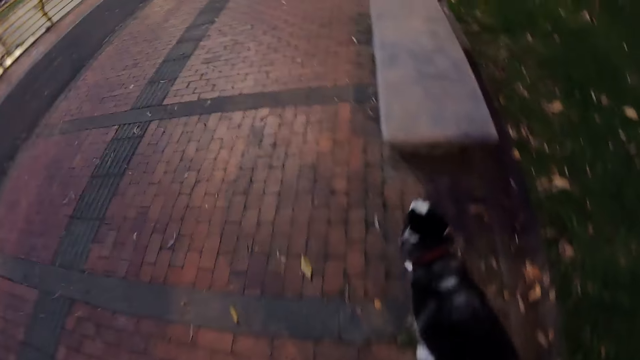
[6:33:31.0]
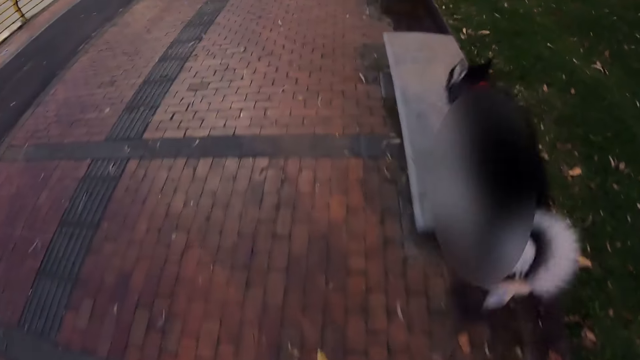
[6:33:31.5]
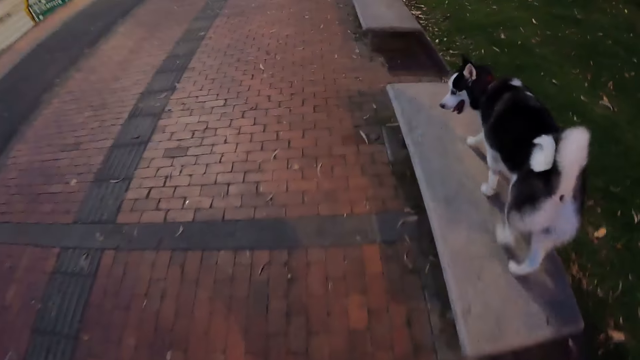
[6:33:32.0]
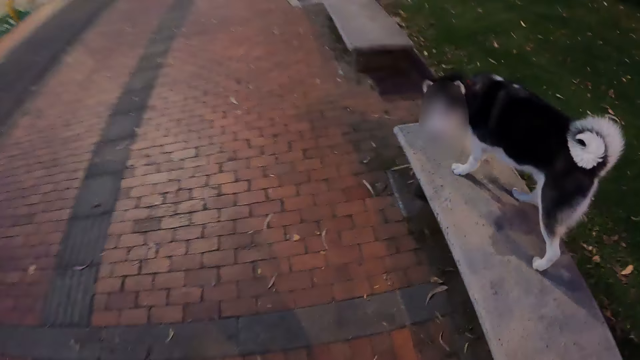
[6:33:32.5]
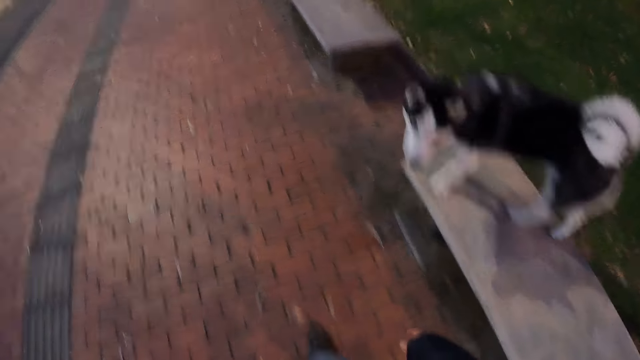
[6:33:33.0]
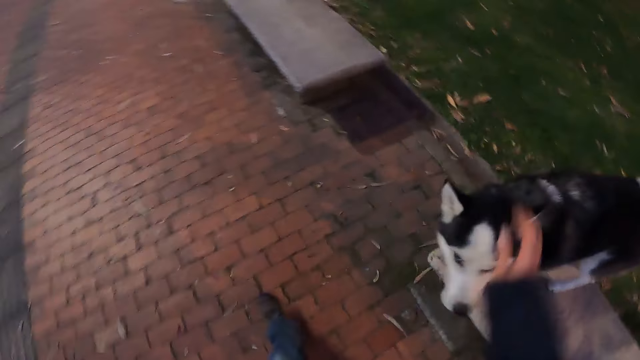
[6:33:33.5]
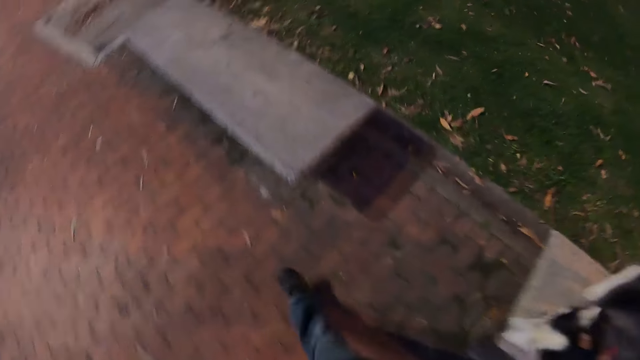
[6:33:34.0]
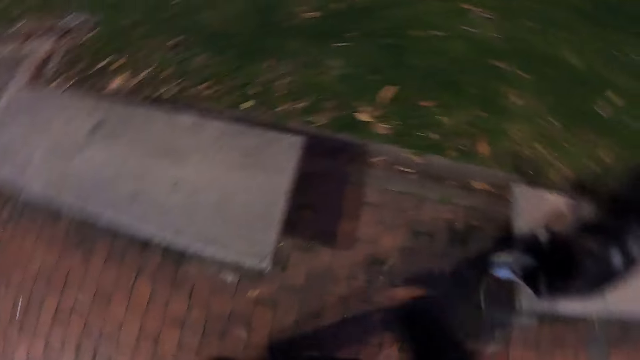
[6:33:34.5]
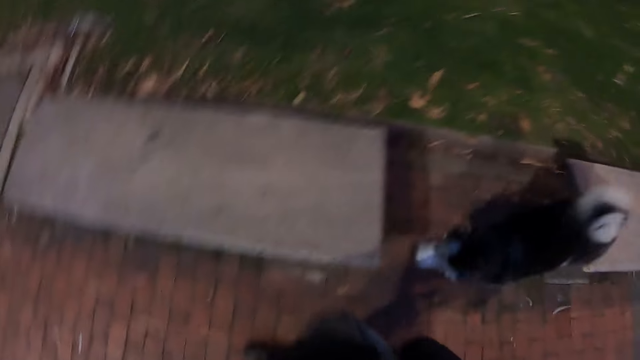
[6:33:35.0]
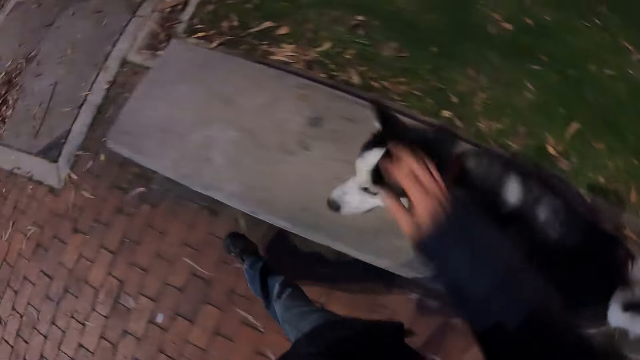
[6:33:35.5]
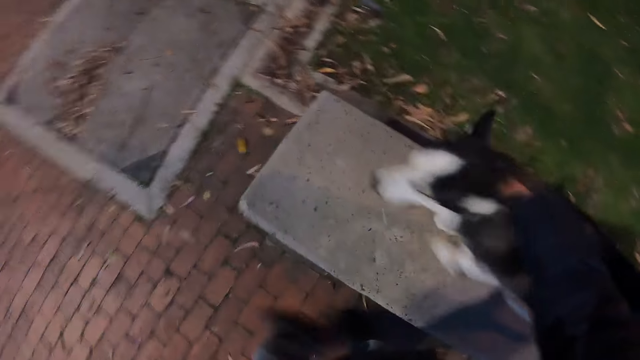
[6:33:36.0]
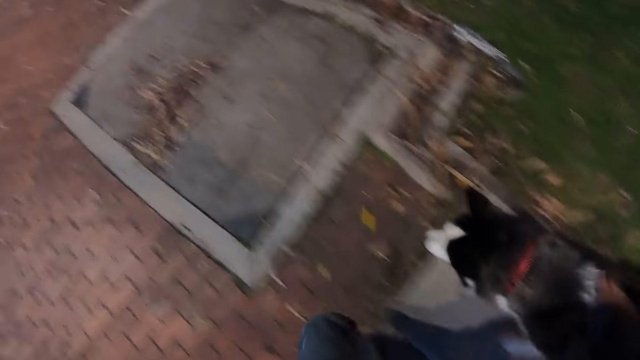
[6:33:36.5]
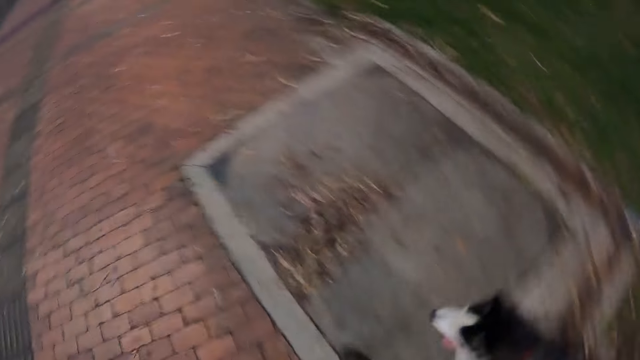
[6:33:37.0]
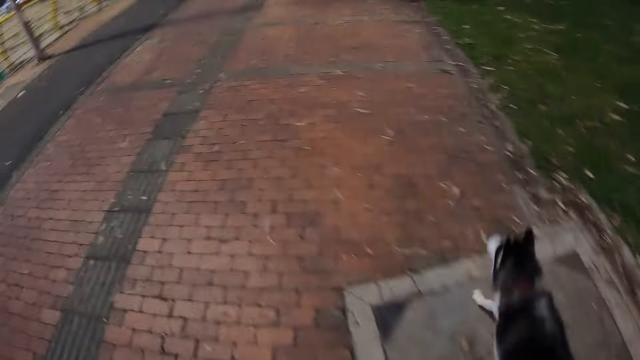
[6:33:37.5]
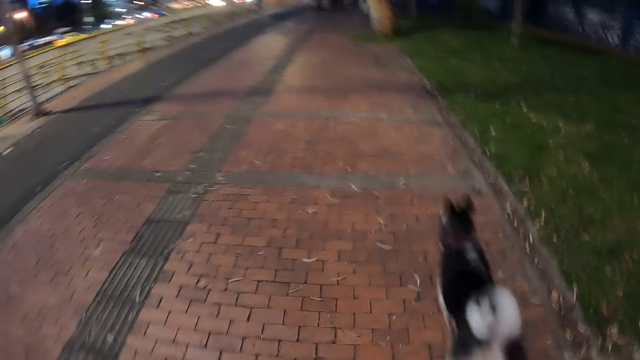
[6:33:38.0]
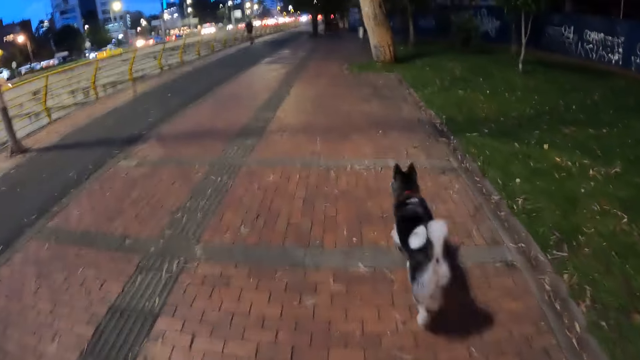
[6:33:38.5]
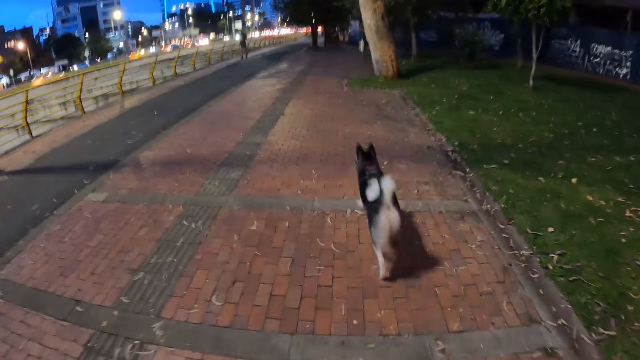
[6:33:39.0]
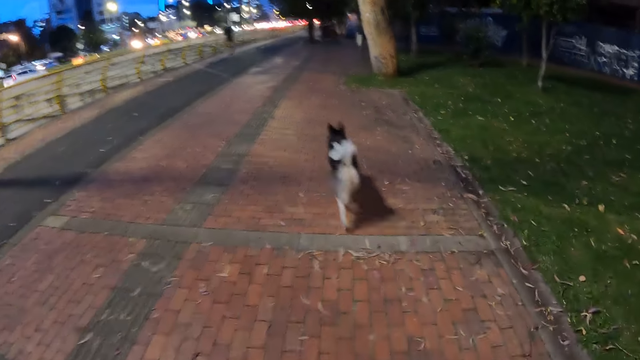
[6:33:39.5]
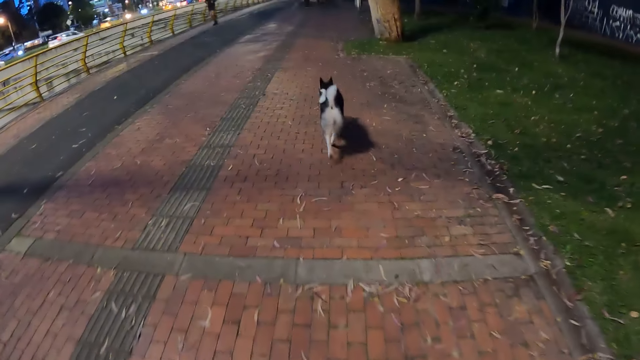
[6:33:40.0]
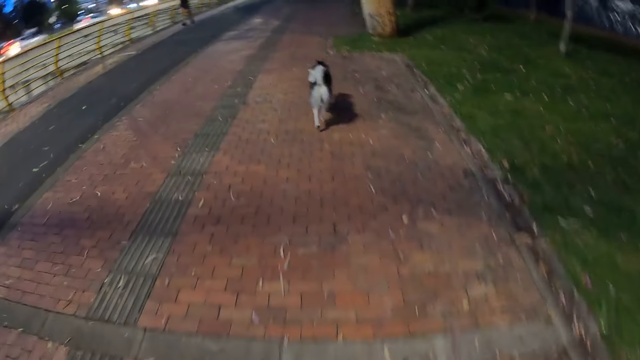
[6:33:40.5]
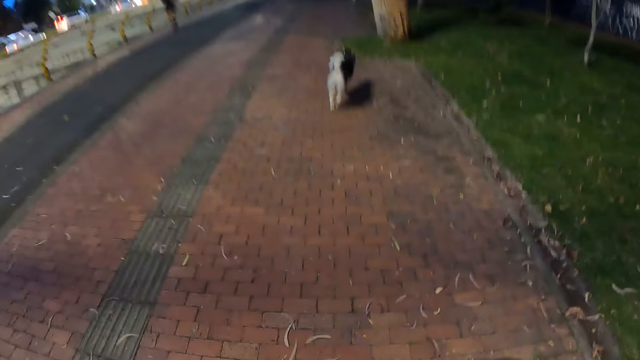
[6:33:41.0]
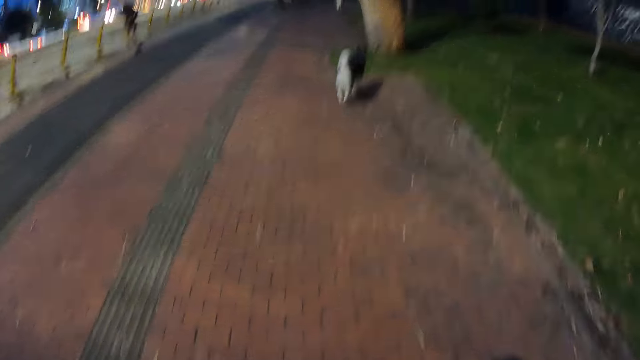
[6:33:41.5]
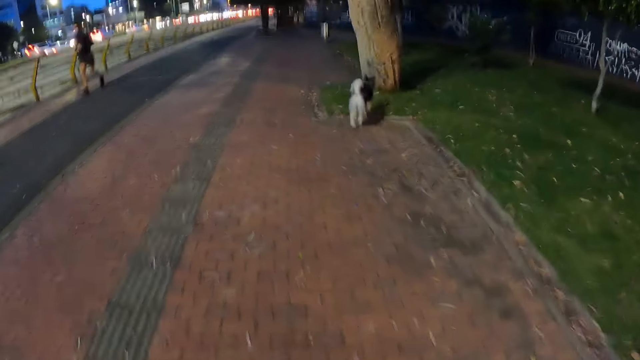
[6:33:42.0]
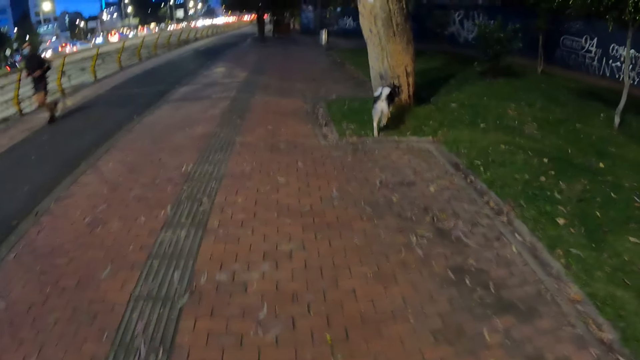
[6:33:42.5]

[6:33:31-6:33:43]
The dog climbs a park bench. The camera wearer grabs the head of another dog with the right hand. They walk. The other dog climbs the park bench. The camera wearer grabs the head of the other dog with the right hand. They walk.

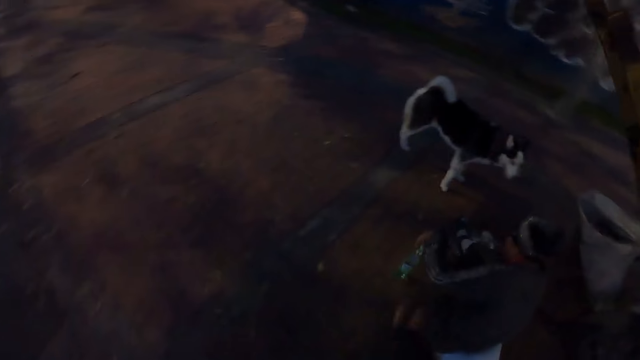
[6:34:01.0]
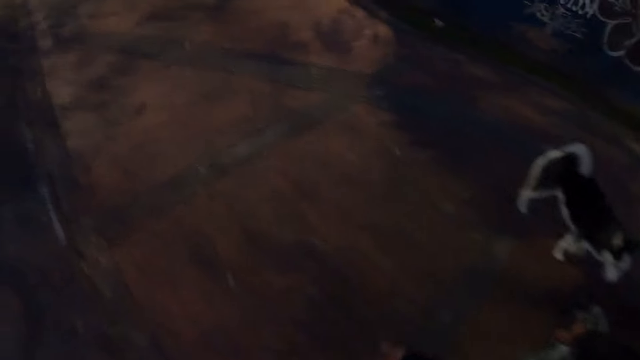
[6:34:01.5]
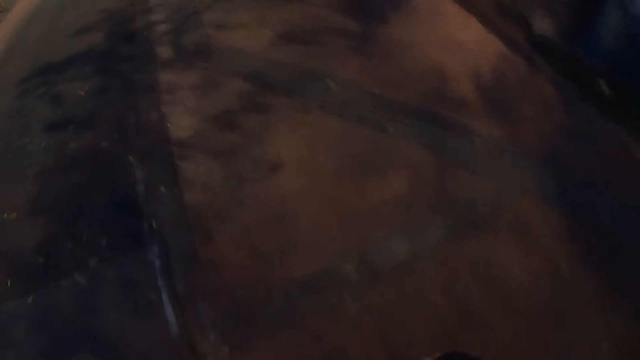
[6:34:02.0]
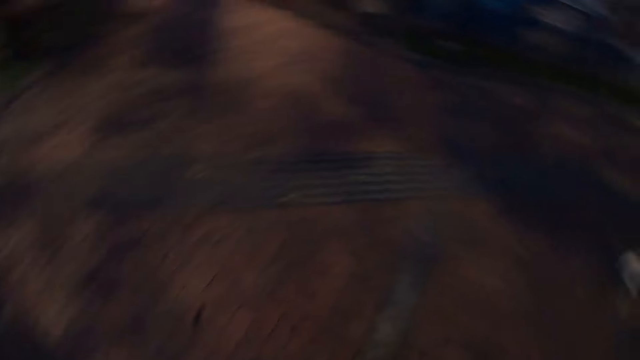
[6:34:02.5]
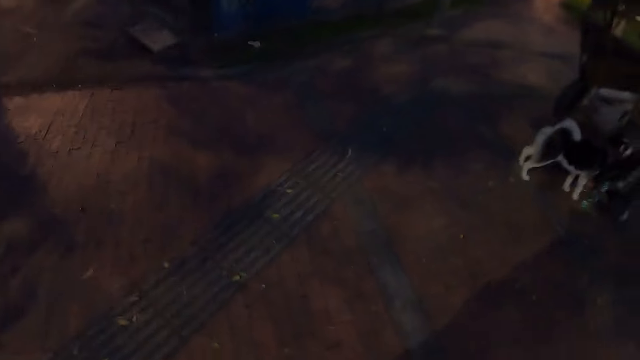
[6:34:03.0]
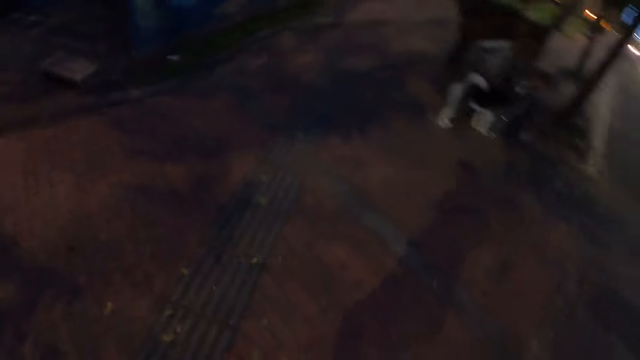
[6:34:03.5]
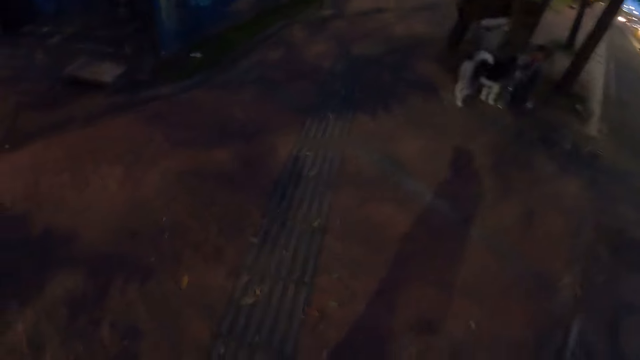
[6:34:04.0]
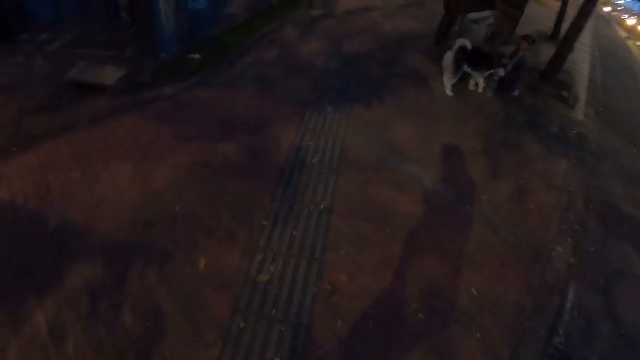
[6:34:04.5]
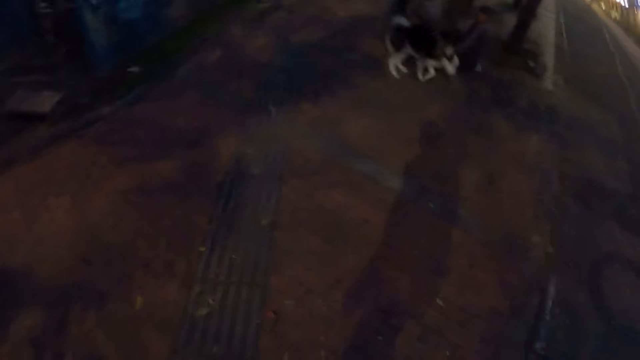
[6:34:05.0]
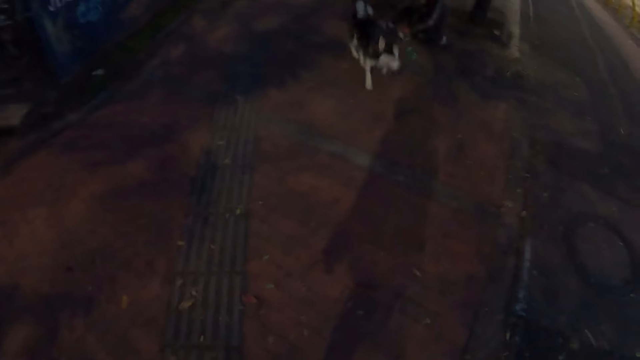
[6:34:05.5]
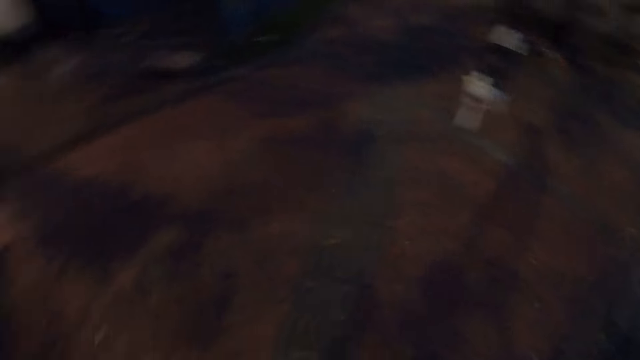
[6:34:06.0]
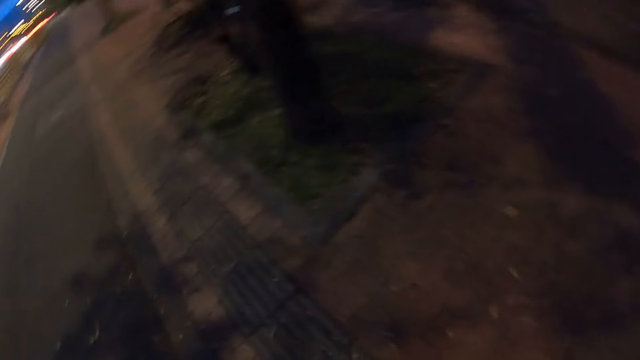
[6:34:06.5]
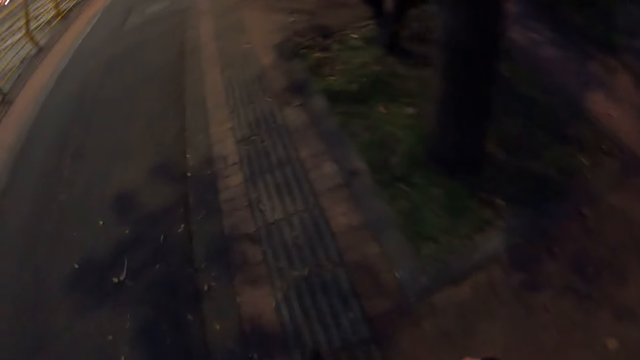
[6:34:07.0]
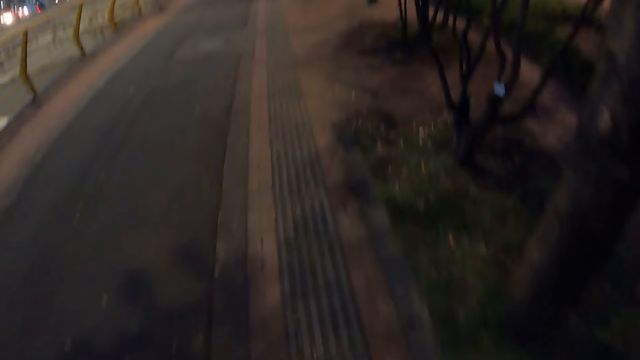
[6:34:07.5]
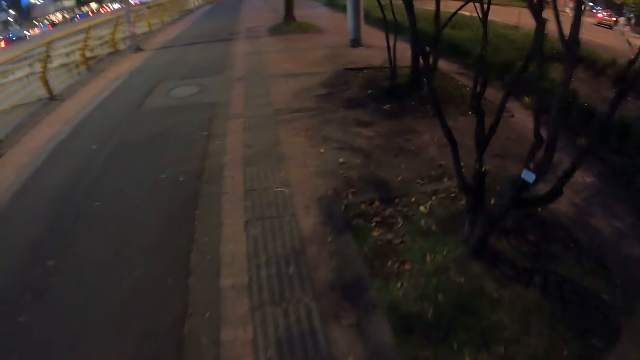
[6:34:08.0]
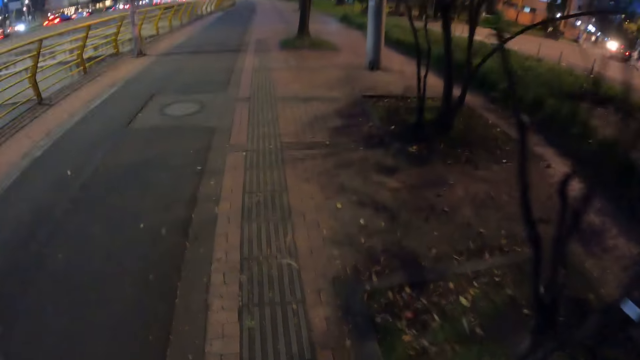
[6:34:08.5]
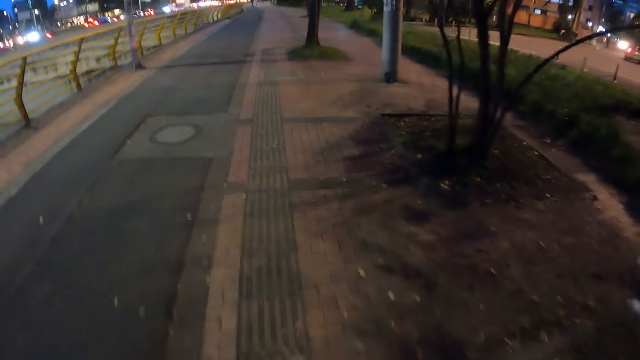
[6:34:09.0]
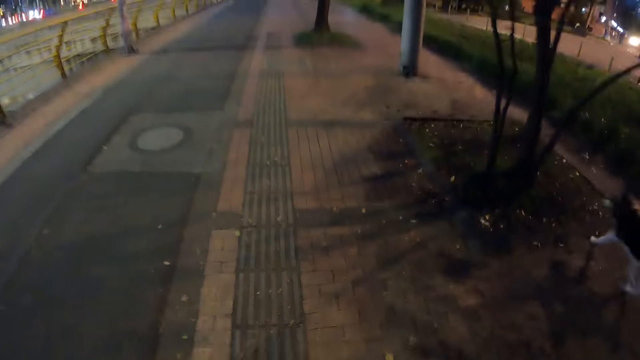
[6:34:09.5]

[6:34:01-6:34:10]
The camera wearer looks around on the road. They stare at the dog on the road. They look around on the road. They walk through the sidewalk.
